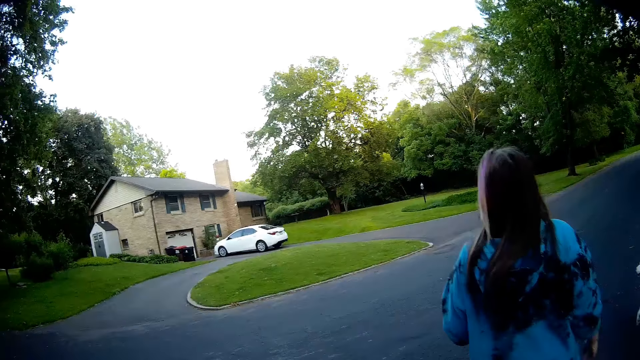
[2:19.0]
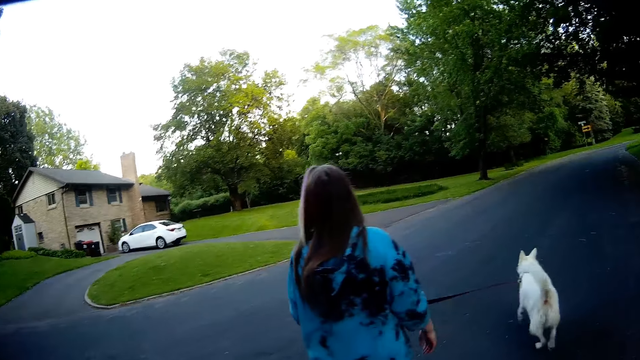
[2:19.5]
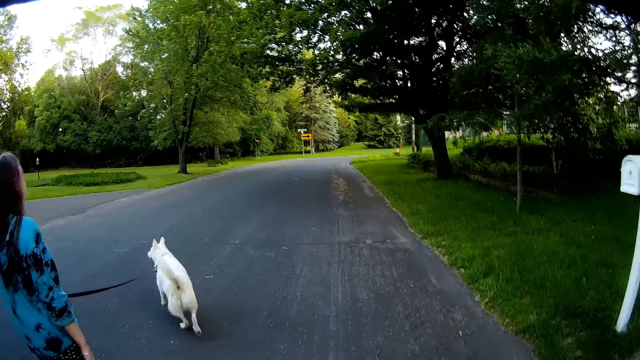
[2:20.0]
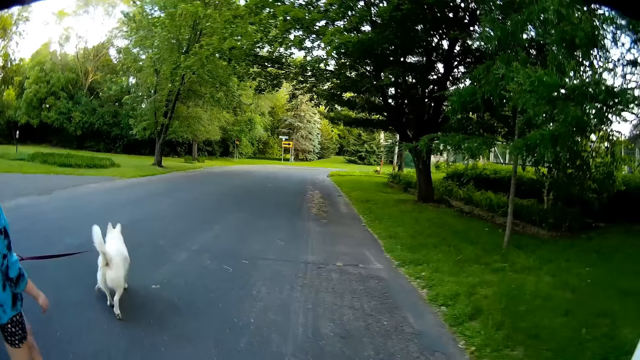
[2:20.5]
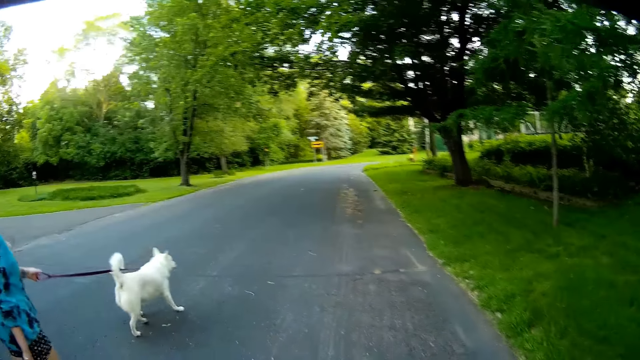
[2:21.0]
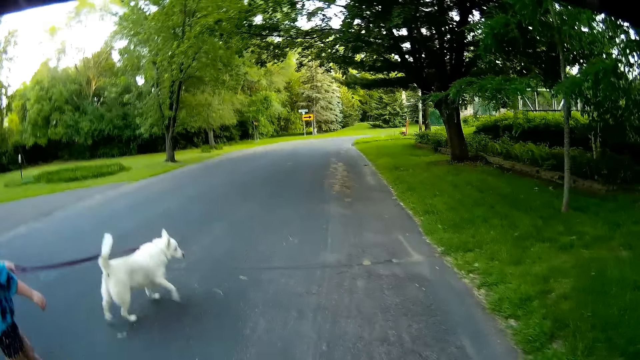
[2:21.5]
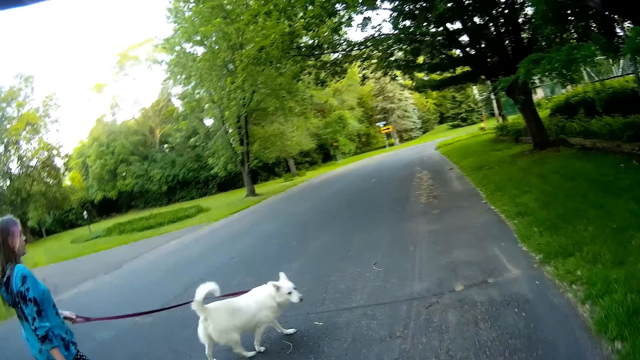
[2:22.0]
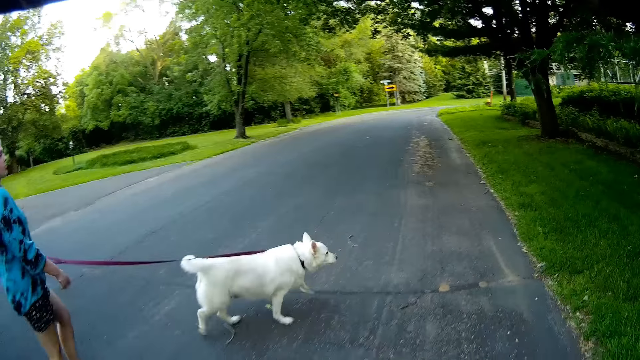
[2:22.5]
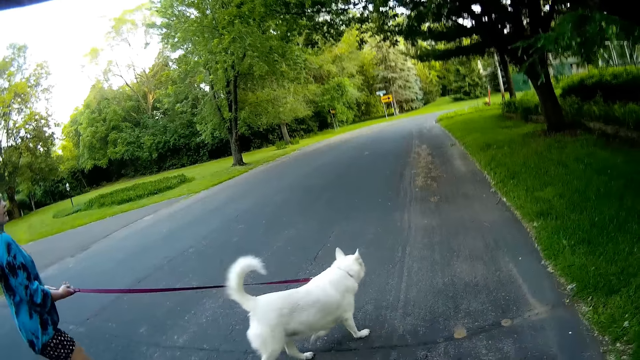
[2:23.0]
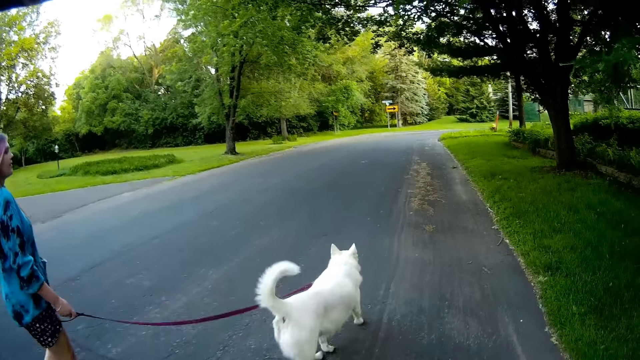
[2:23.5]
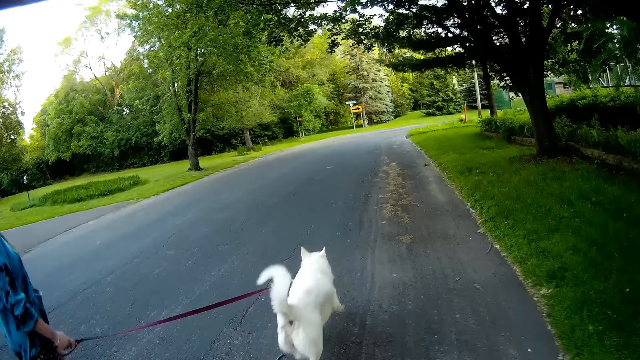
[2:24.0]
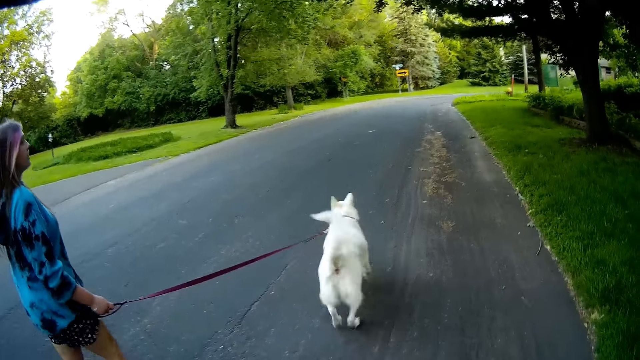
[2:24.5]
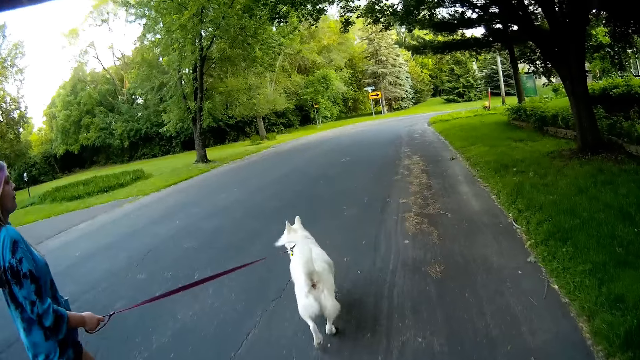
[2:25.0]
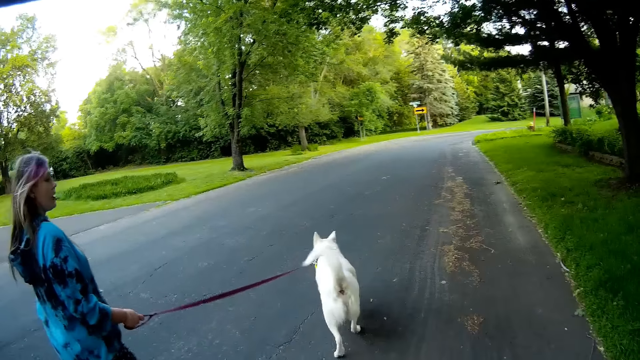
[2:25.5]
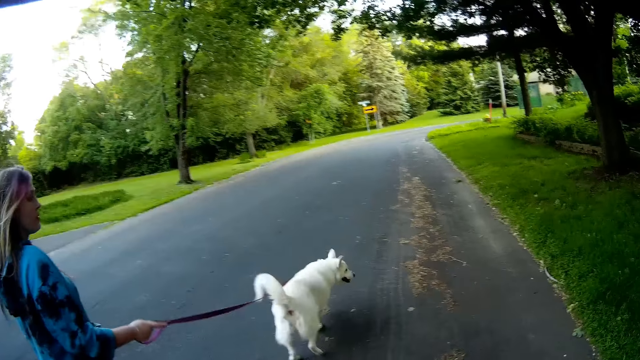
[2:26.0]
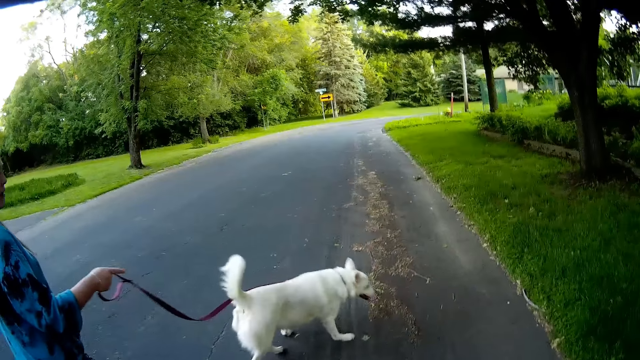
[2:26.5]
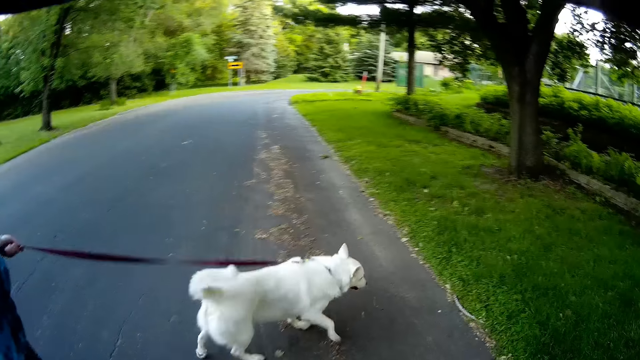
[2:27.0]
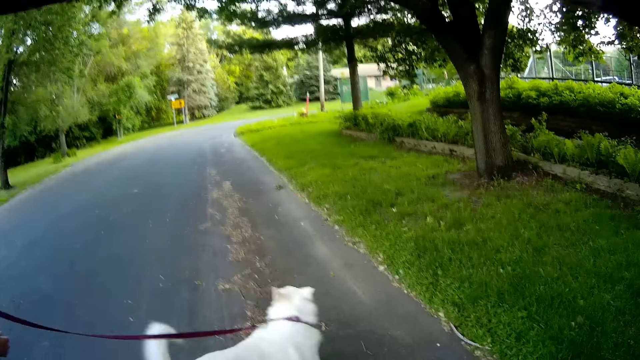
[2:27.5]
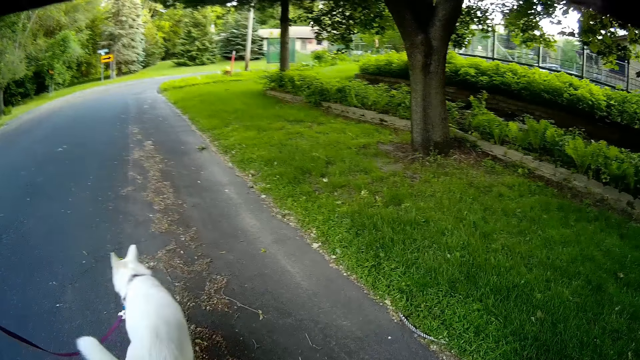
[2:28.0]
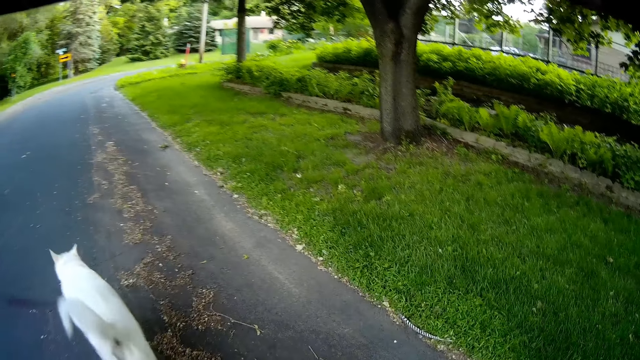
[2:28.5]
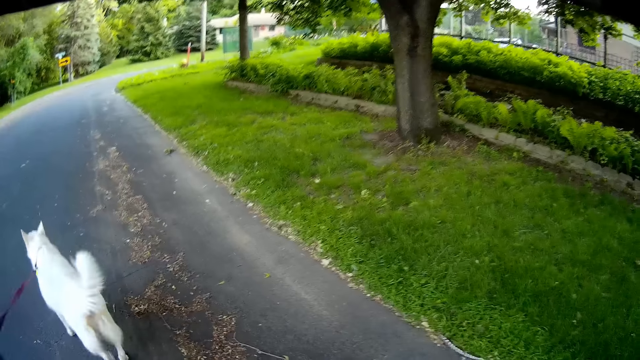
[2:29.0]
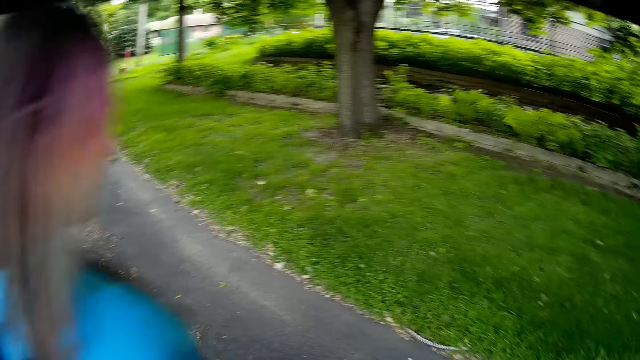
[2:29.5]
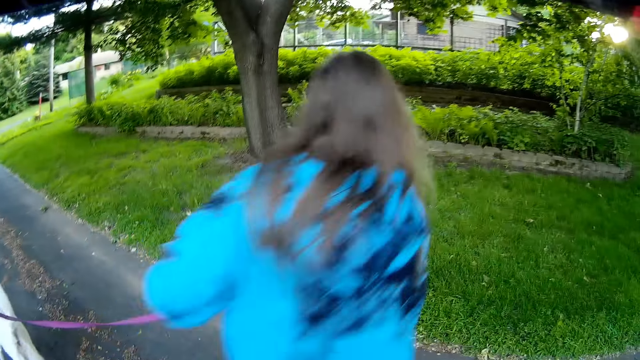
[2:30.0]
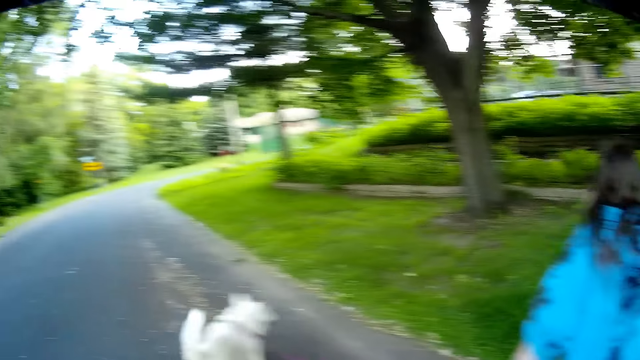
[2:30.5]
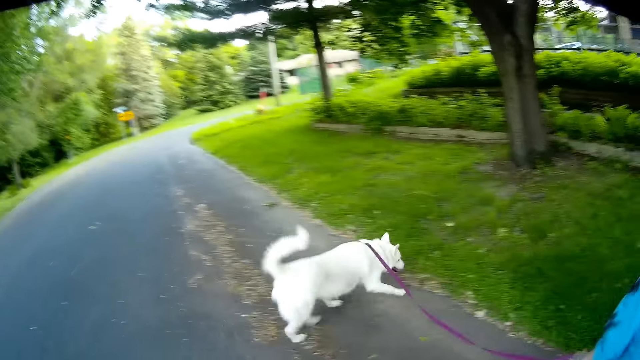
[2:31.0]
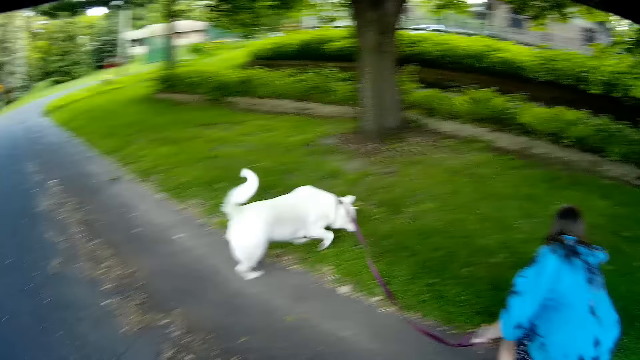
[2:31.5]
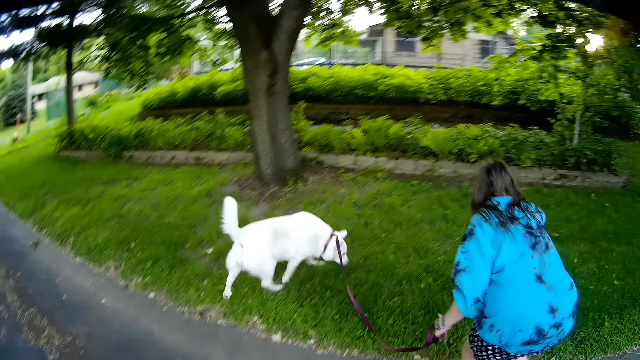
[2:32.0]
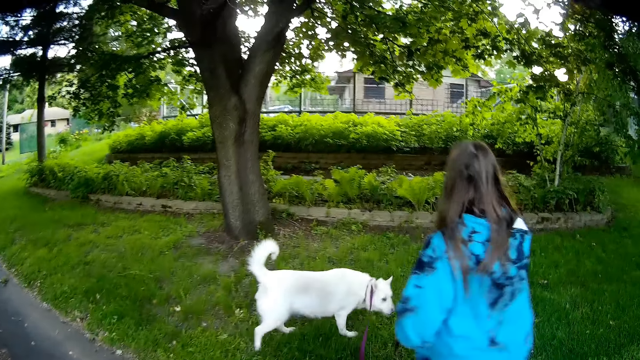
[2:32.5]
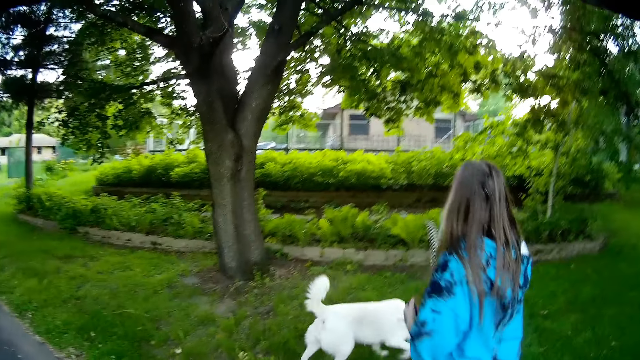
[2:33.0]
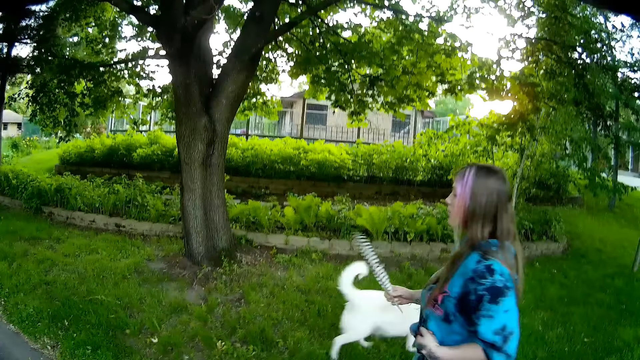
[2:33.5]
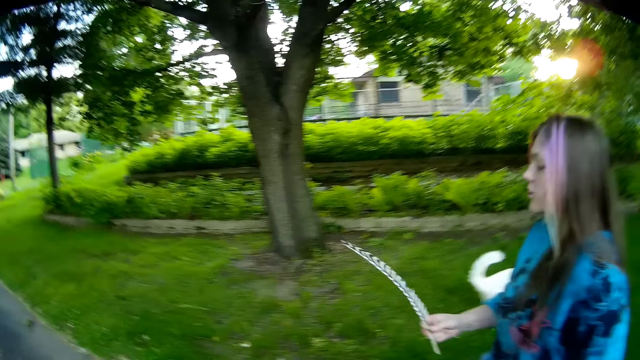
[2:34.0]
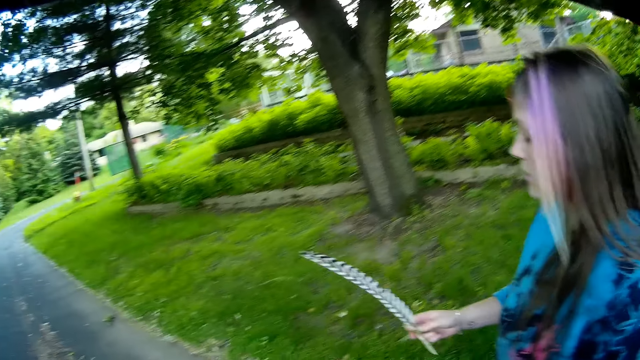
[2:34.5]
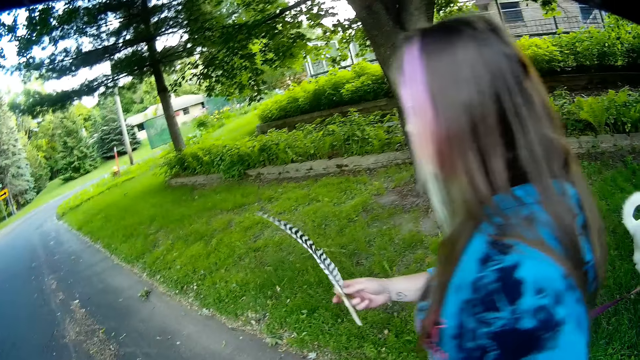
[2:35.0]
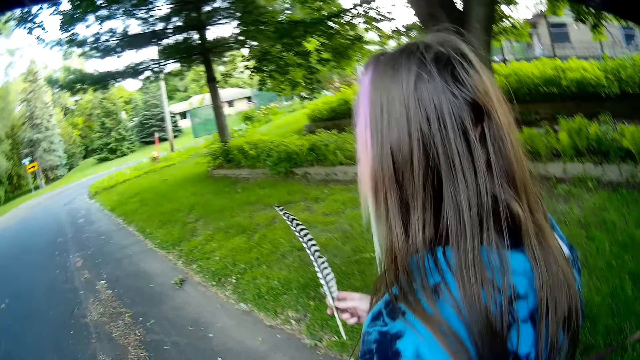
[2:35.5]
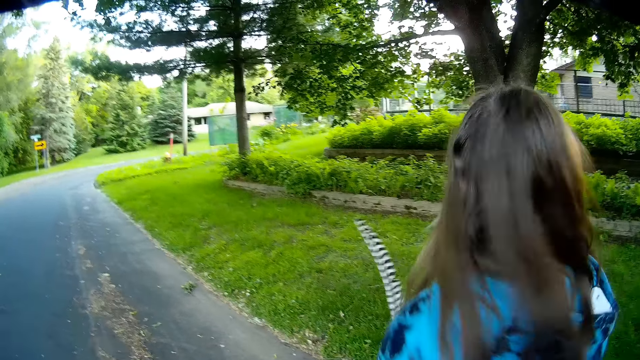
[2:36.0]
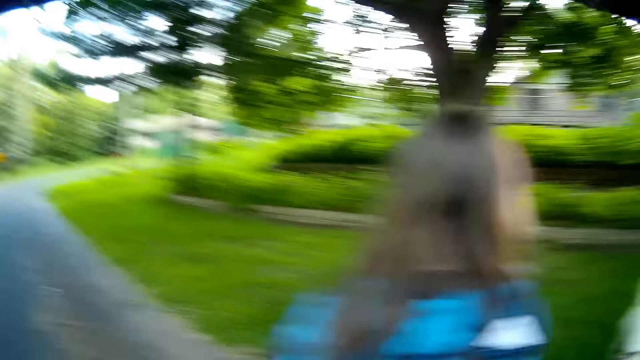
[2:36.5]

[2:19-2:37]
A lady exchanges the dog leash in the other hand. The lady converses. The lady picks up a feather from the road side. The lady looks at the feather. The lady turns around.

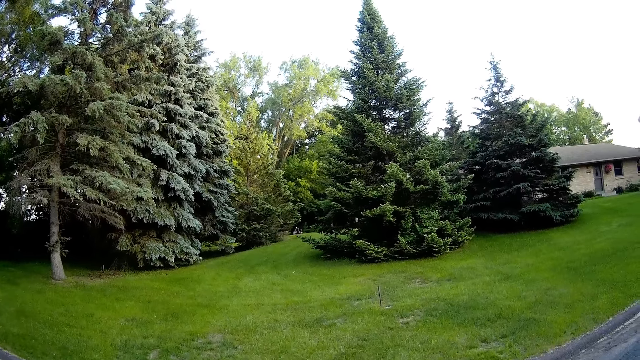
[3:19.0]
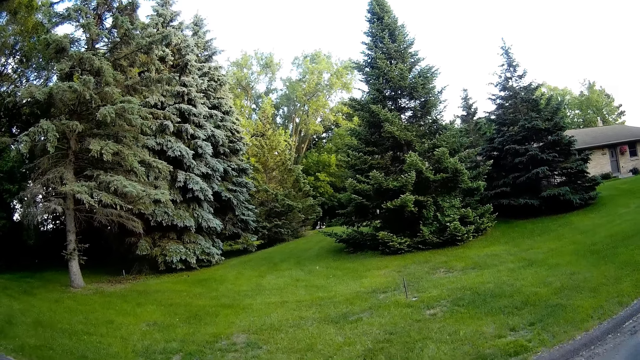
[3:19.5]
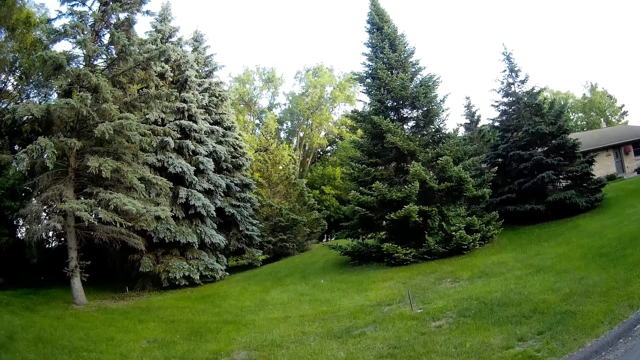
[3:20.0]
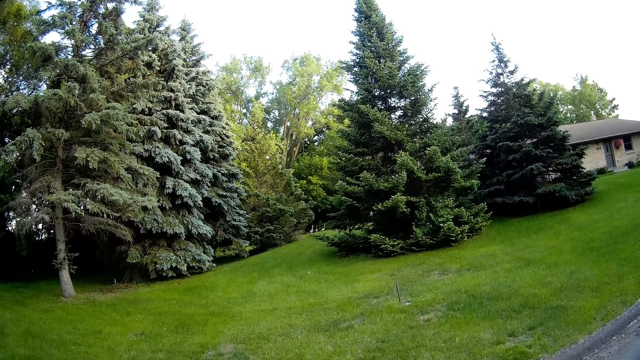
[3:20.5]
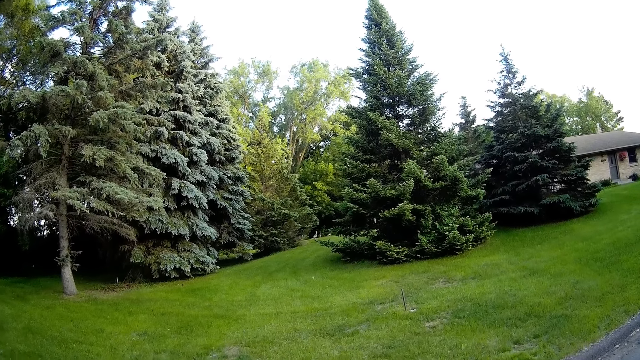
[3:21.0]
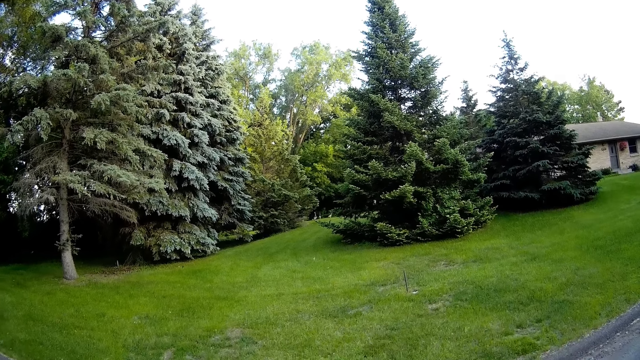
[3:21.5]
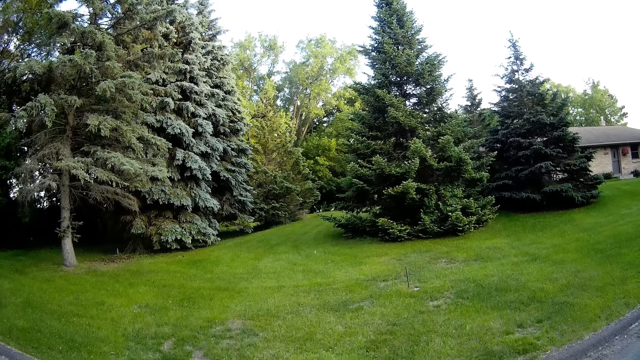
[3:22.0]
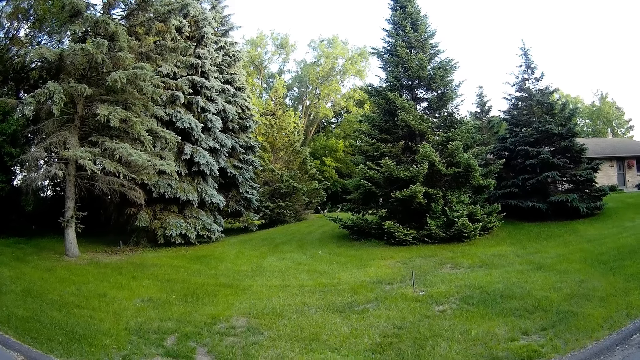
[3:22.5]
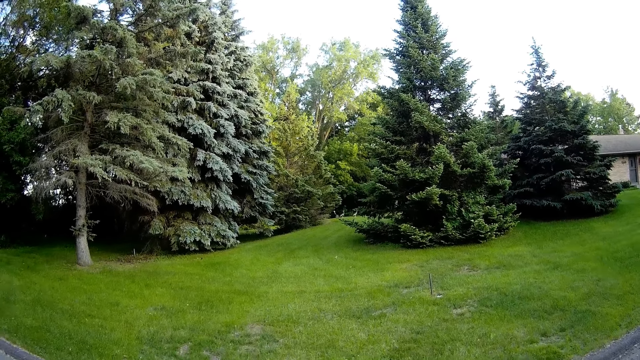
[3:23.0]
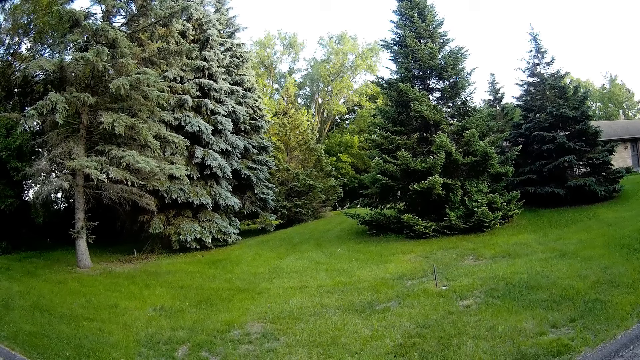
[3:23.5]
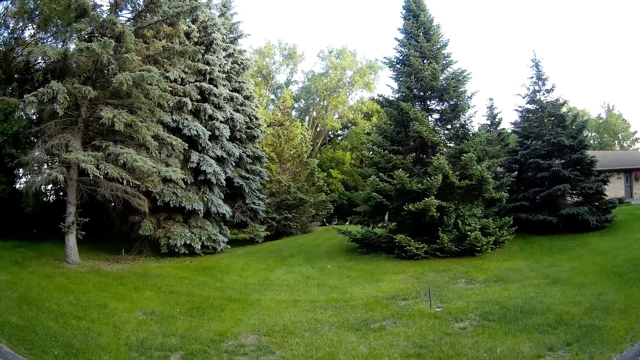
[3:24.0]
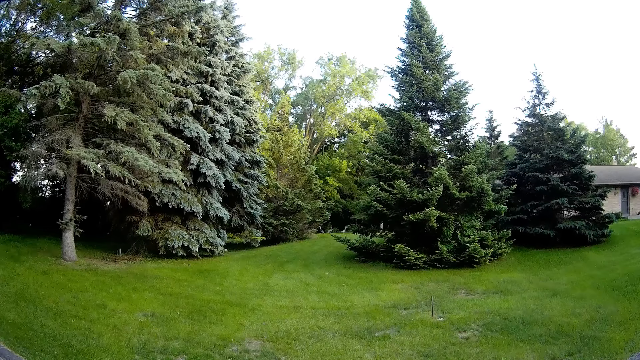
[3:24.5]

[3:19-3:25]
The camera wearer stands on the road. They look at the trees.
